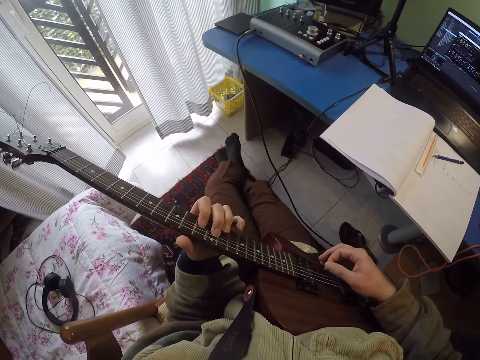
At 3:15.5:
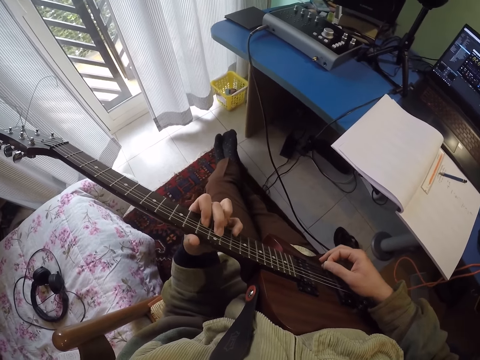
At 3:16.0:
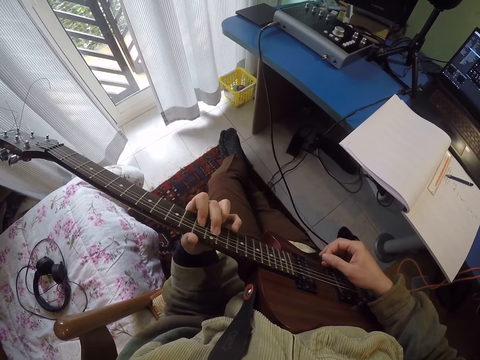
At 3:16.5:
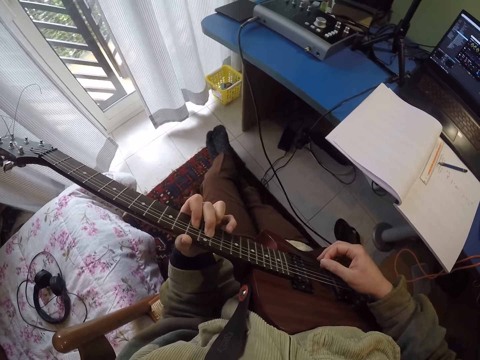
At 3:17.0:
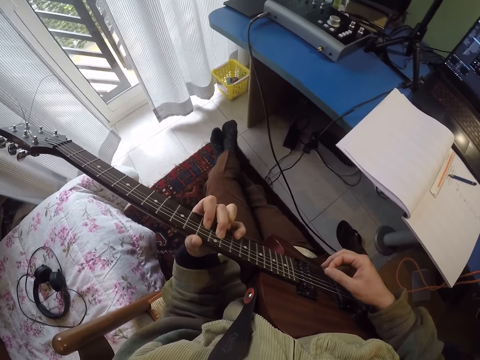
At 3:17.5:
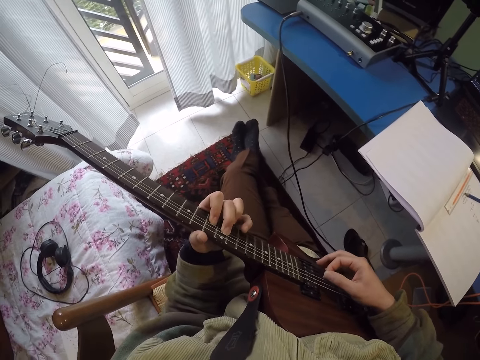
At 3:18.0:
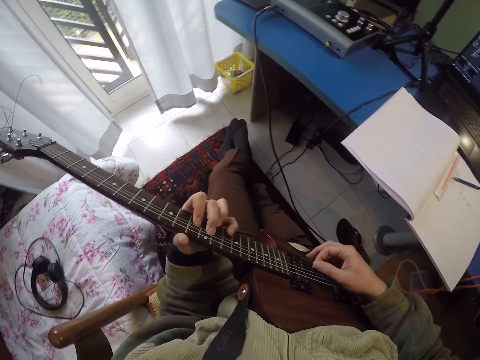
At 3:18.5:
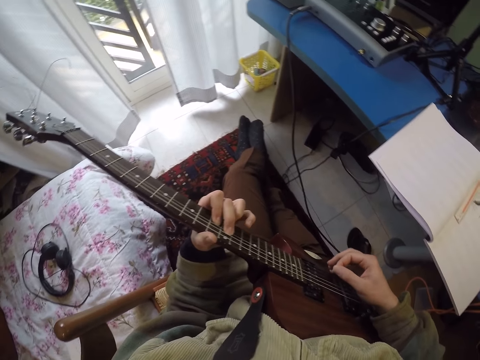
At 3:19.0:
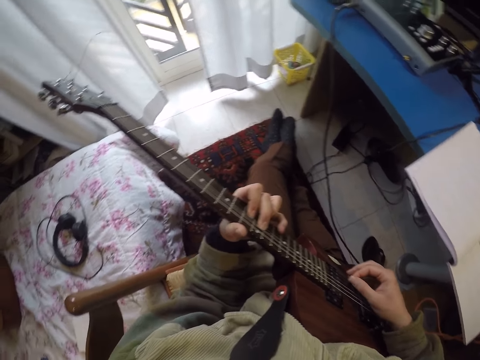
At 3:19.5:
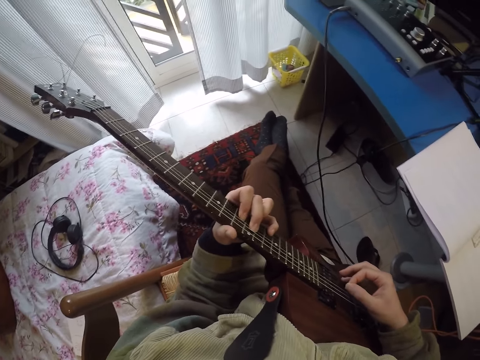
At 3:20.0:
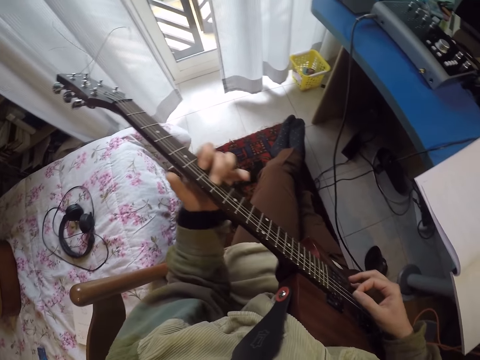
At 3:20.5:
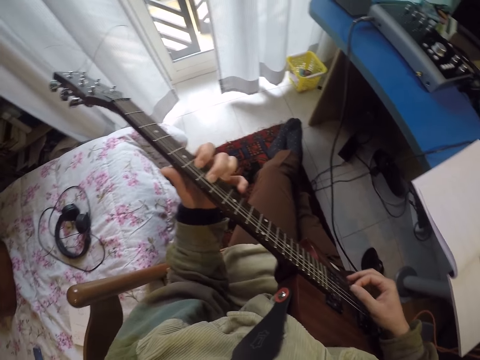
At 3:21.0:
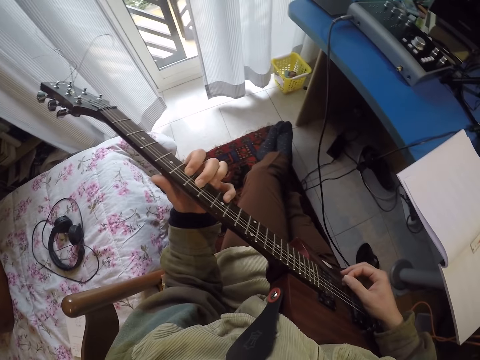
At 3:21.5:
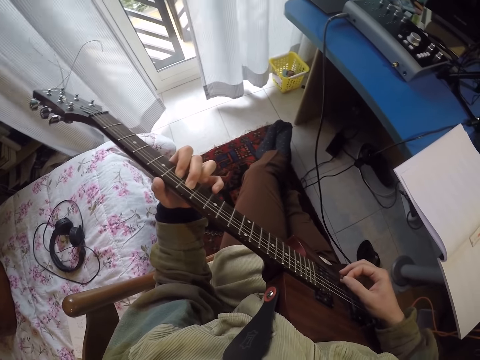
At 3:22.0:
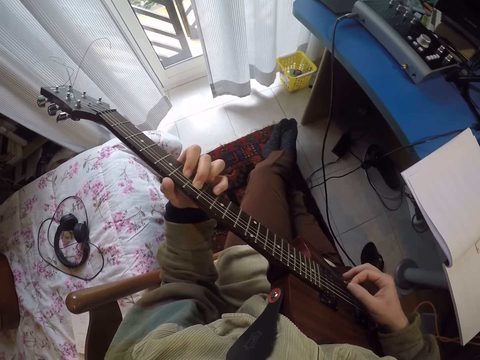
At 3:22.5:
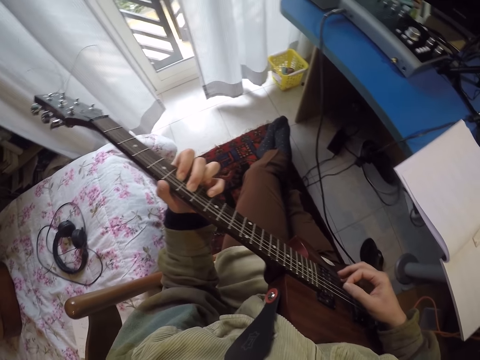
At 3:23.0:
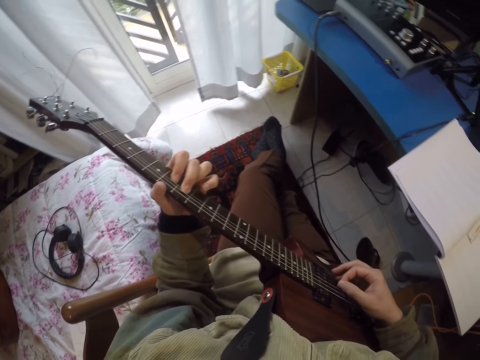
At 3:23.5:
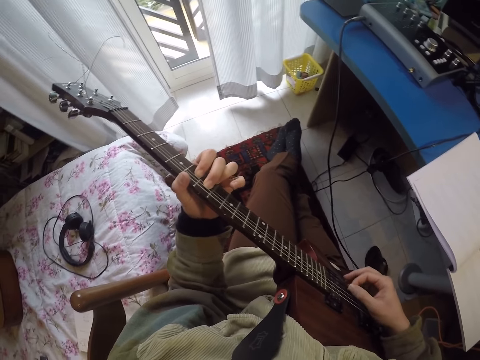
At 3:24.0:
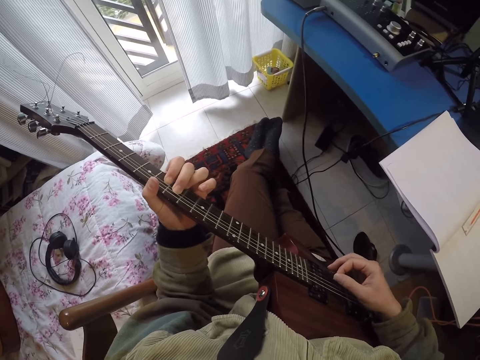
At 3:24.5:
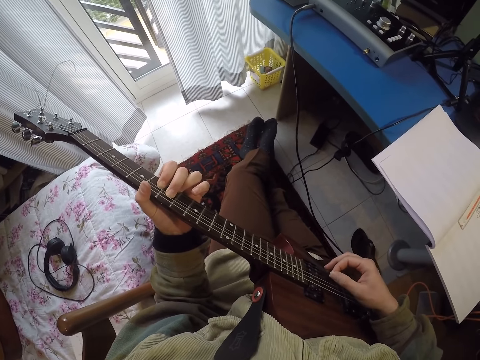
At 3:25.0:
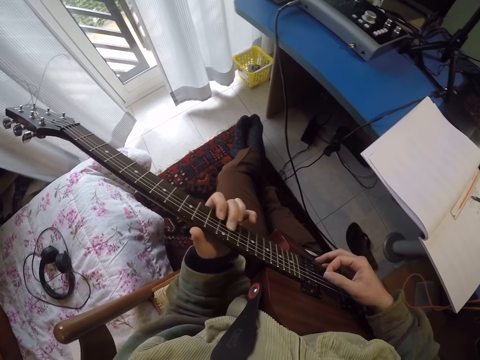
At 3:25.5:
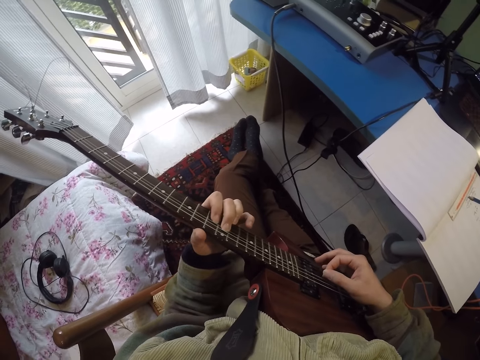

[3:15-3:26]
The camera wearer looks around a room. They play a guitar.

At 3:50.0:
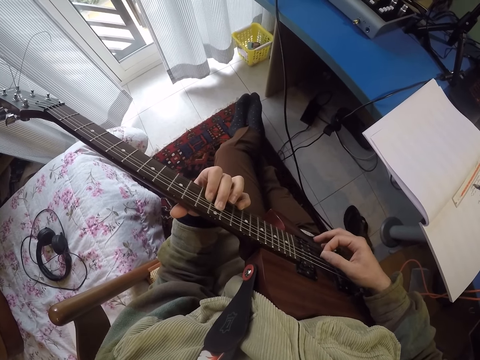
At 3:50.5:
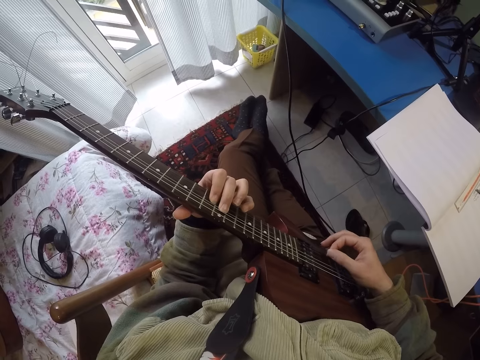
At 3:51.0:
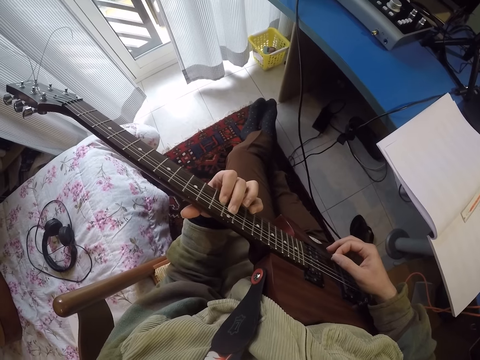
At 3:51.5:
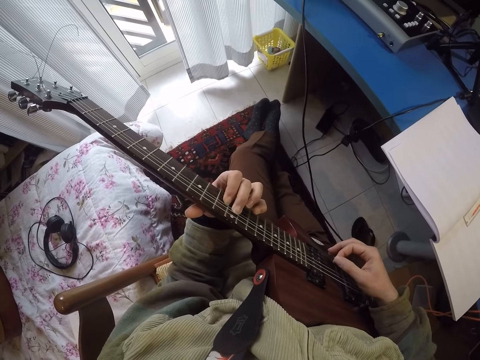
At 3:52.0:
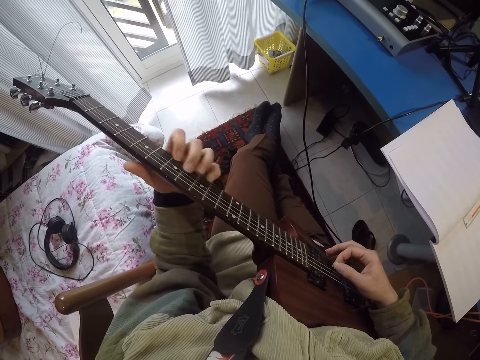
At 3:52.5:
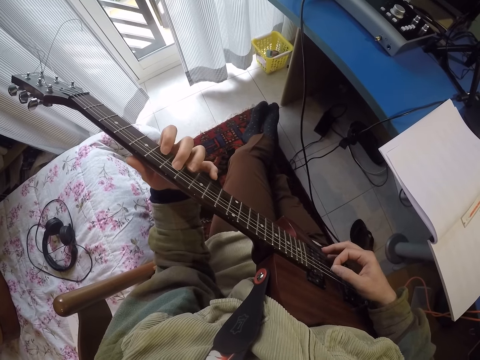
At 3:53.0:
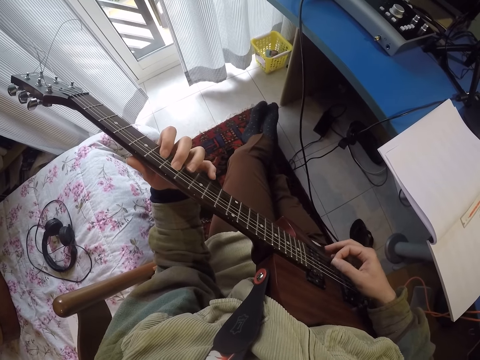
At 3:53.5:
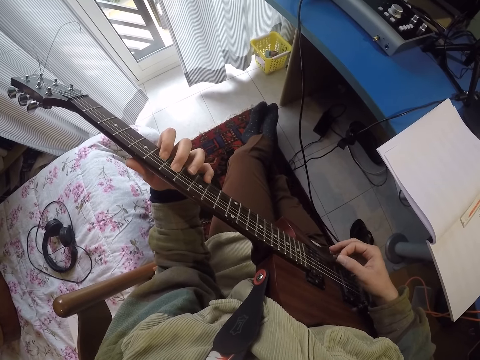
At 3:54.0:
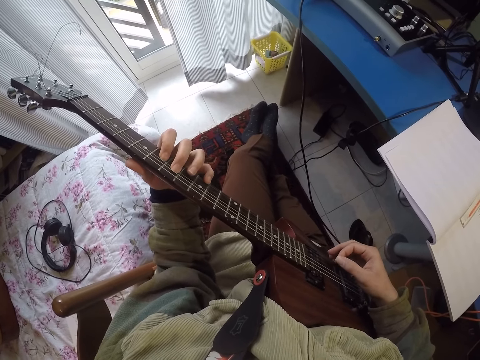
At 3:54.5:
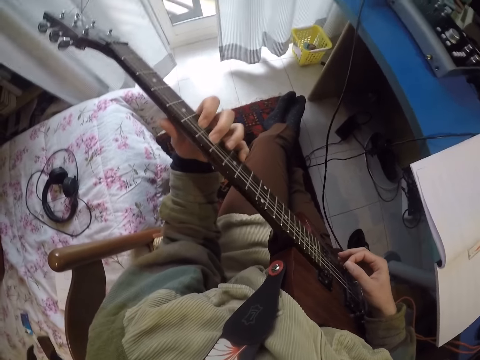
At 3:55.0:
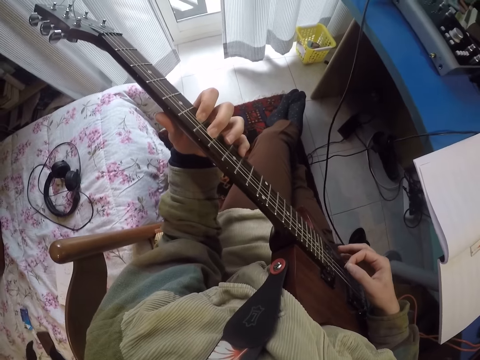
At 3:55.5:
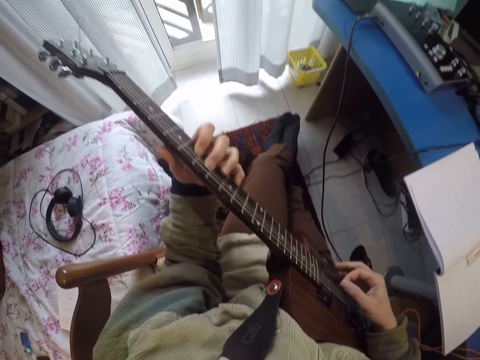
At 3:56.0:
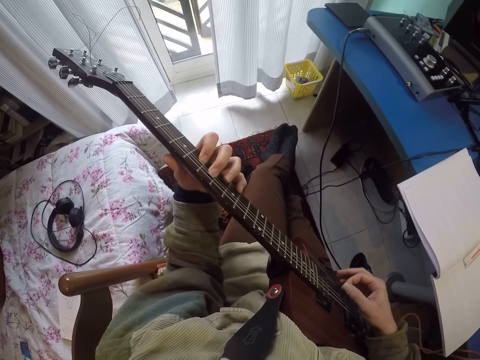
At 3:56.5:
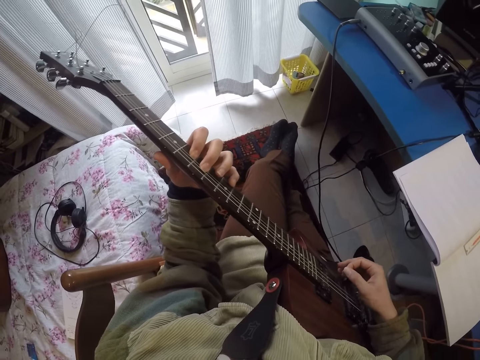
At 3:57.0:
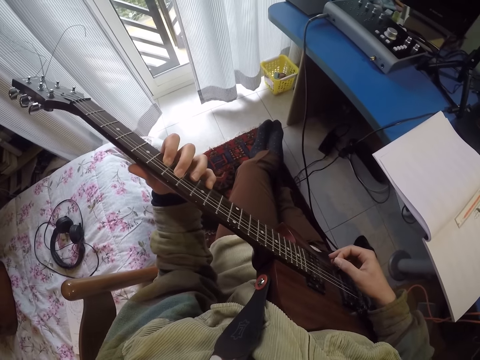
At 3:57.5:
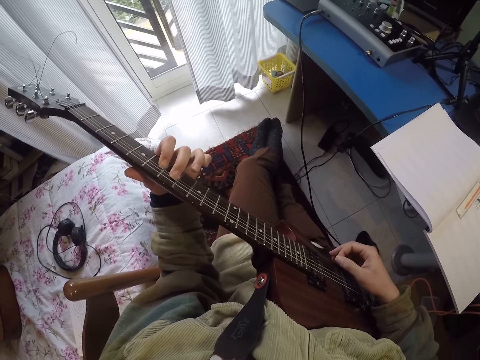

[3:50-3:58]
The camera wearer moves his feet on the floor. He plays a guitar. He looks around a room. He plays the guitar.

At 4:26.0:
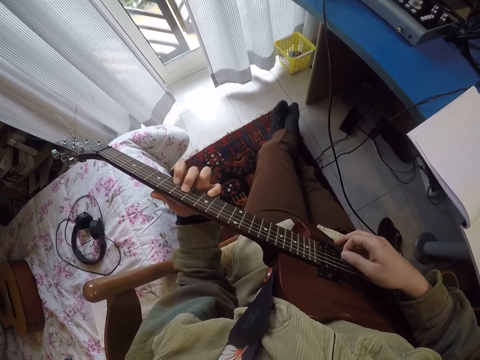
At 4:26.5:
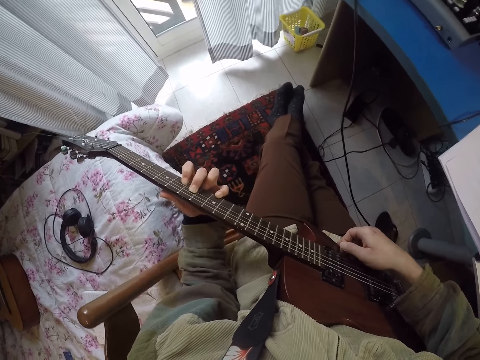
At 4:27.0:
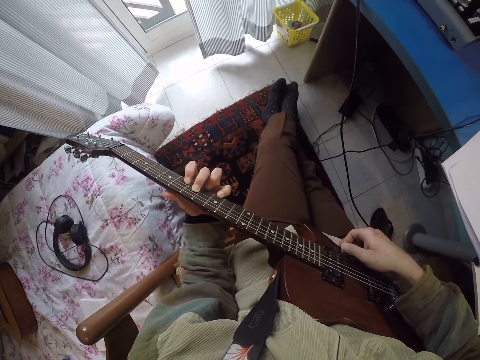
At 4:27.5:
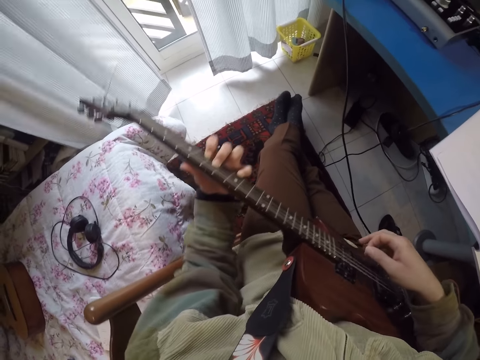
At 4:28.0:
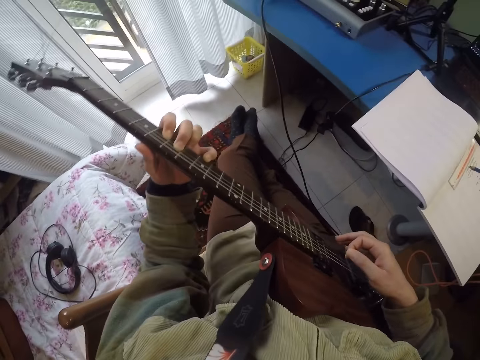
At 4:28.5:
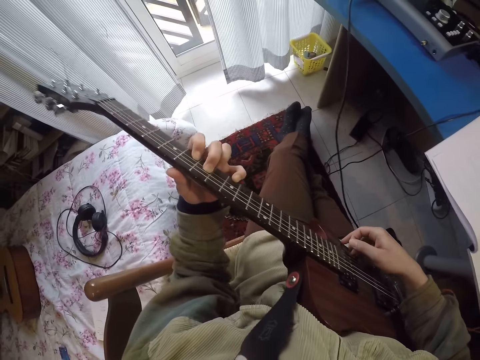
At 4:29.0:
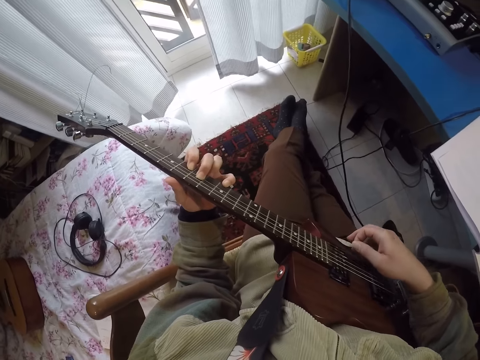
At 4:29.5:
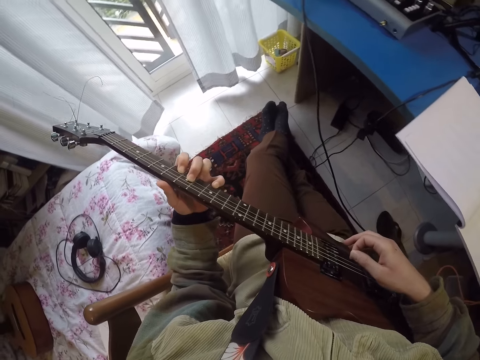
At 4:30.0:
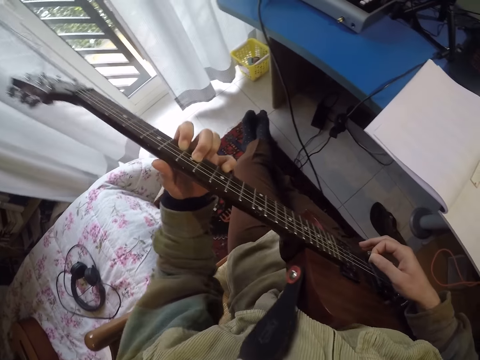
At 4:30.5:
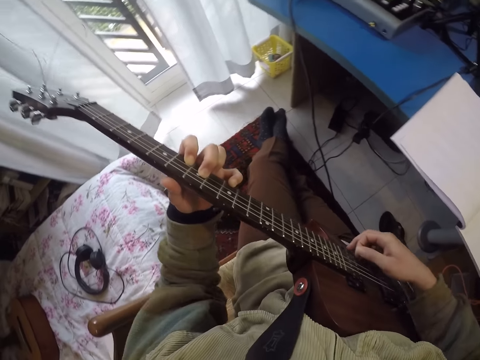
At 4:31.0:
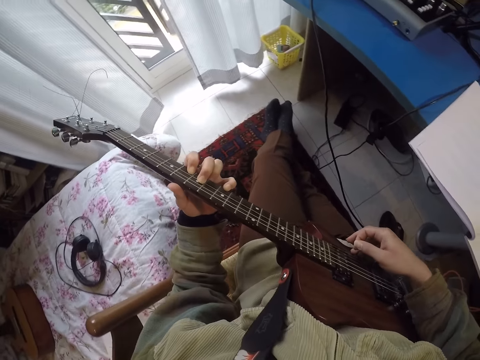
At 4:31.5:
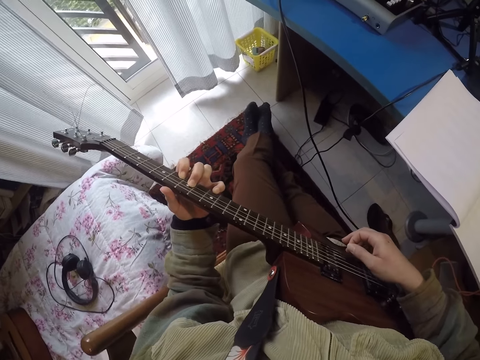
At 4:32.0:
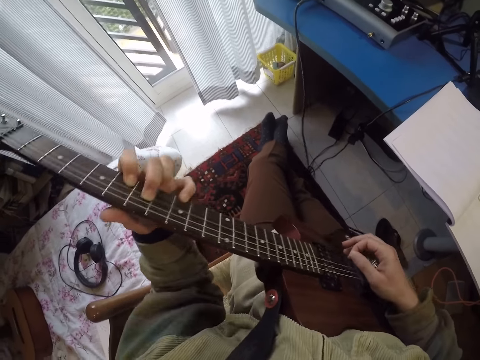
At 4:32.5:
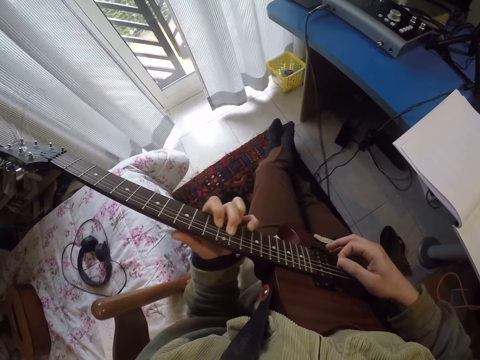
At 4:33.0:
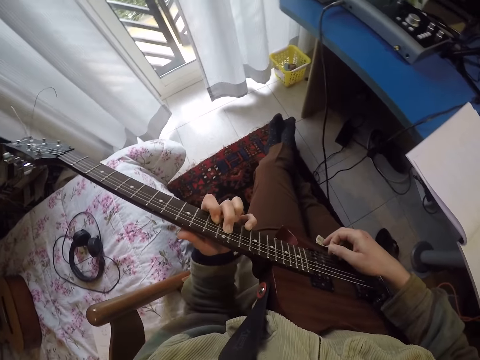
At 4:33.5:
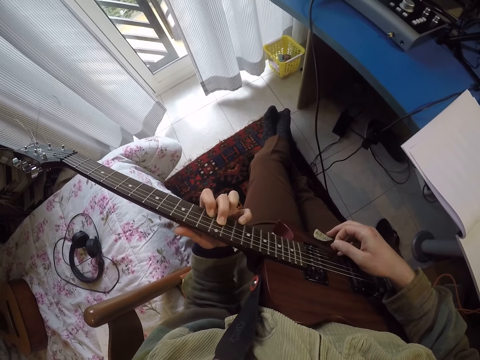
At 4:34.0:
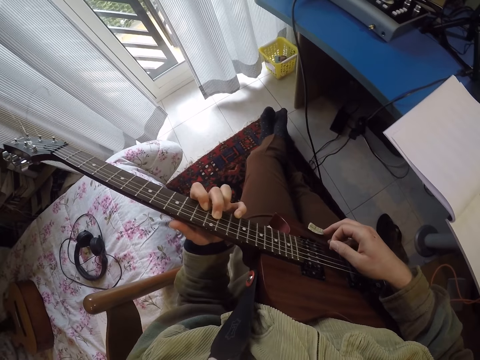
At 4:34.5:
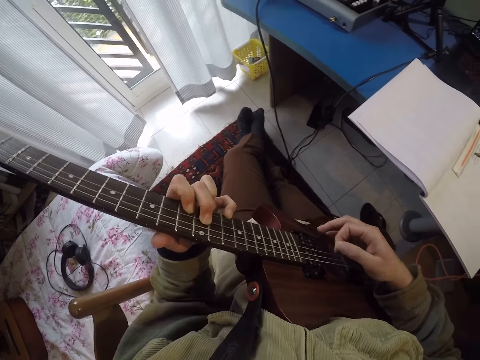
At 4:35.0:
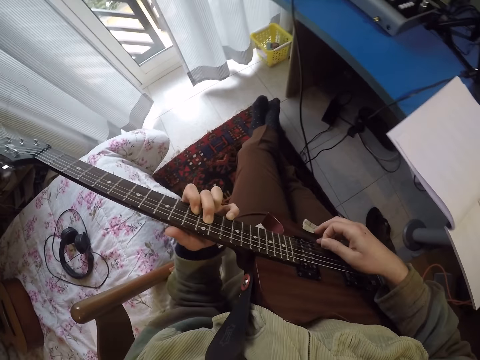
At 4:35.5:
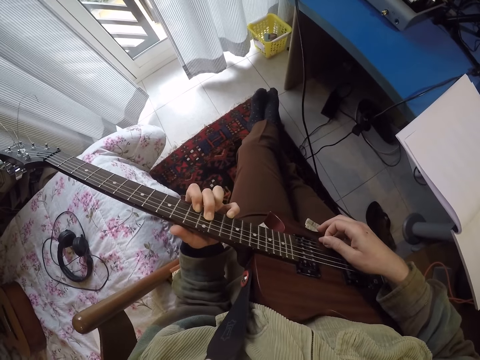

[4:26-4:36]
The camera wearer adjusts a guitar on his lap. He plays the guitar.
